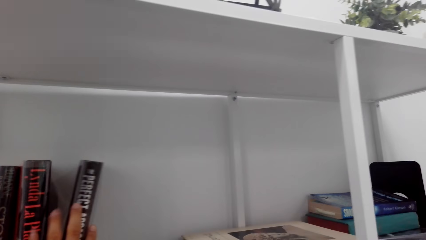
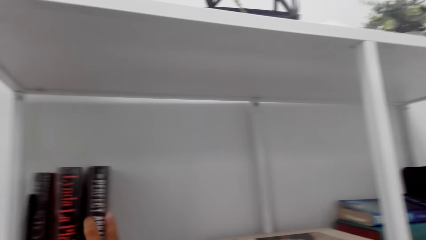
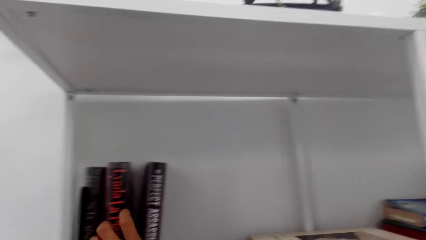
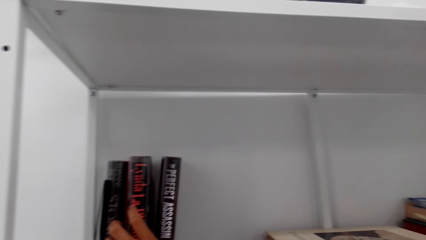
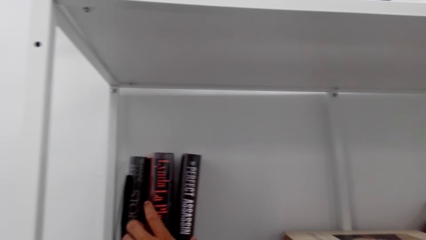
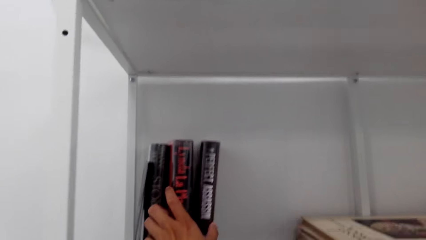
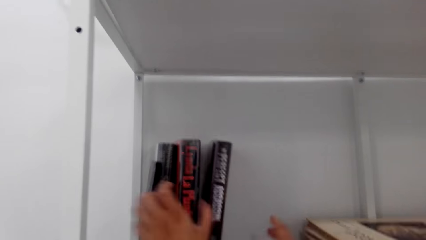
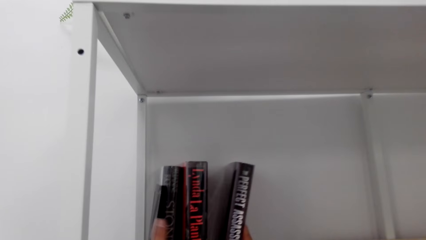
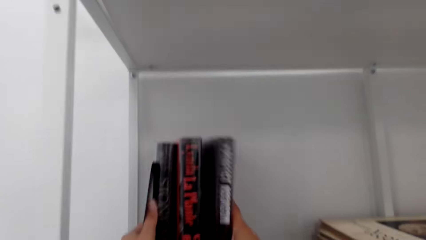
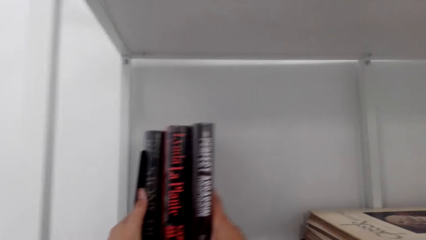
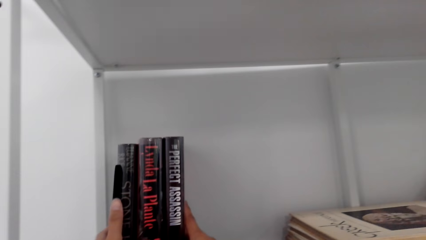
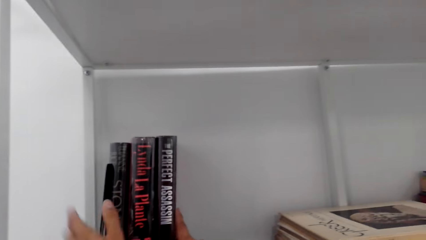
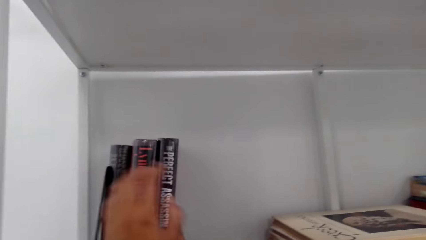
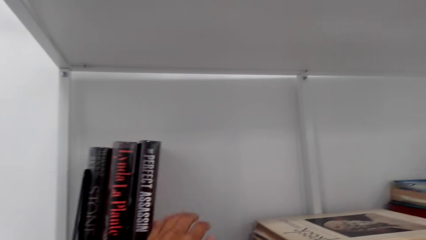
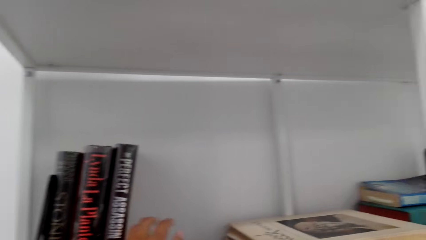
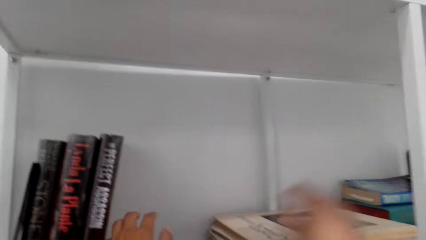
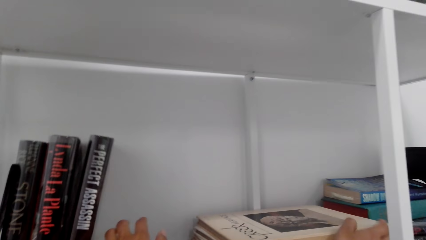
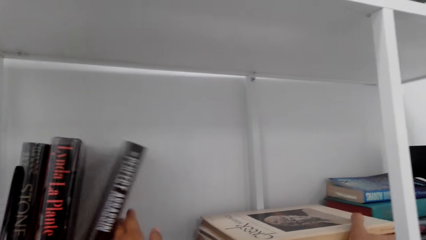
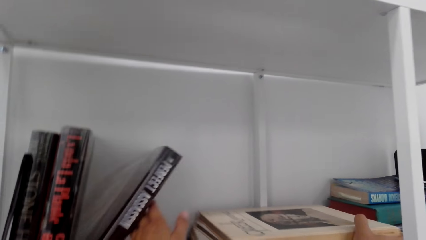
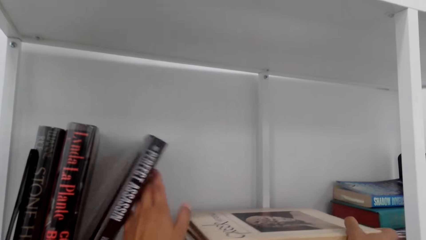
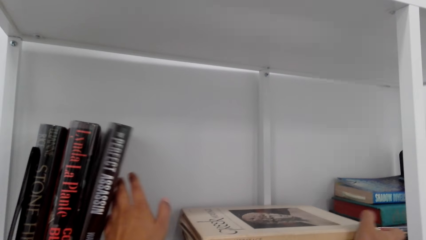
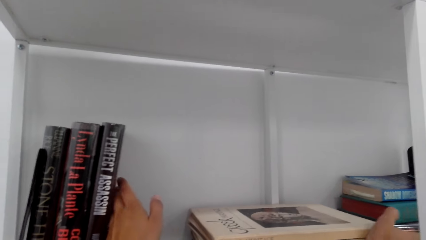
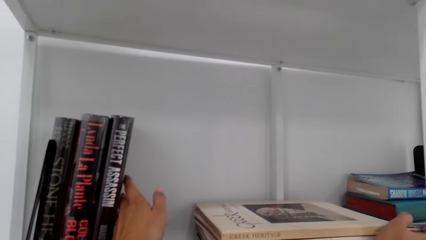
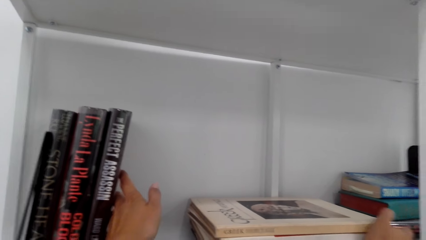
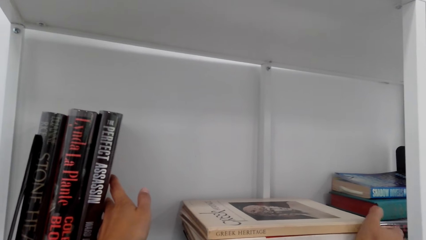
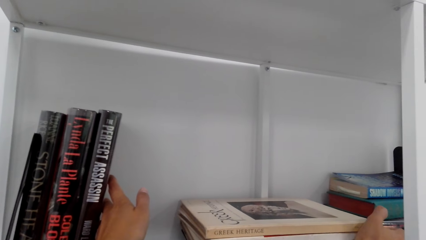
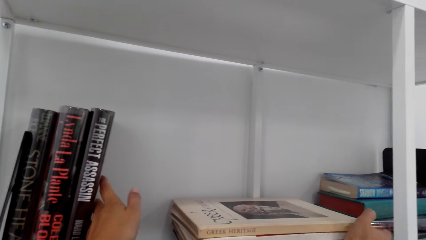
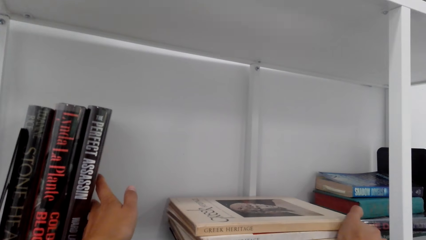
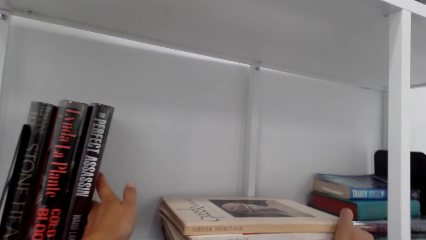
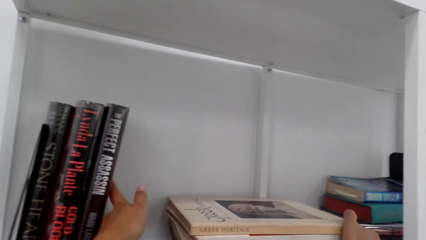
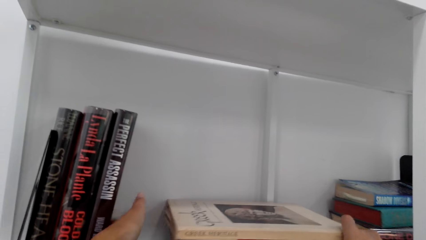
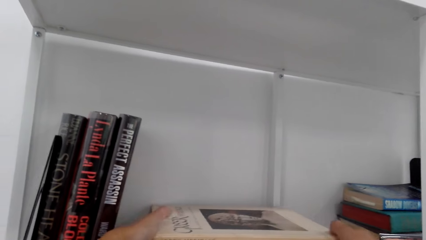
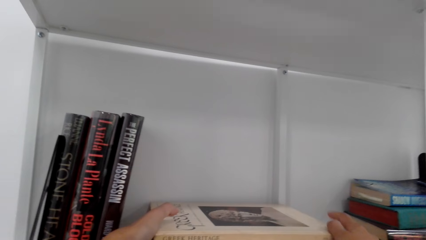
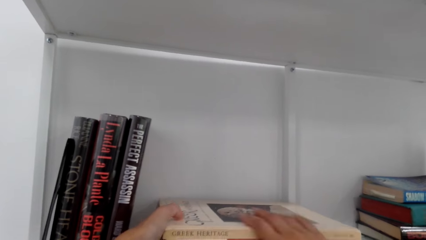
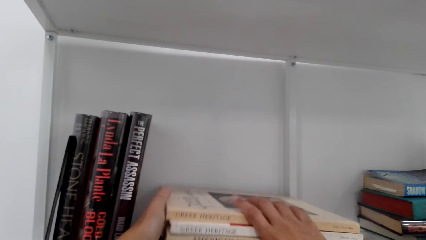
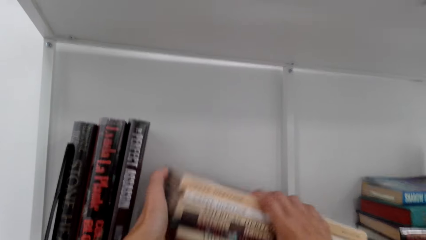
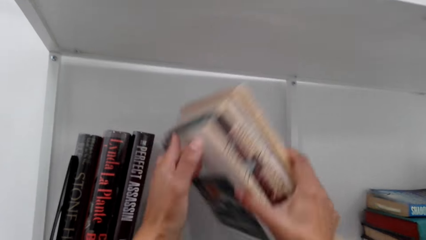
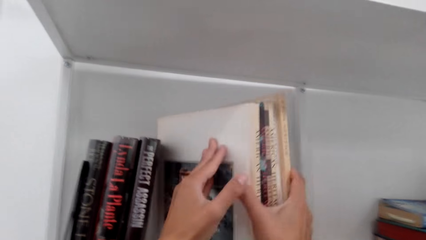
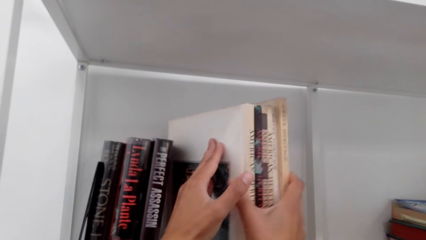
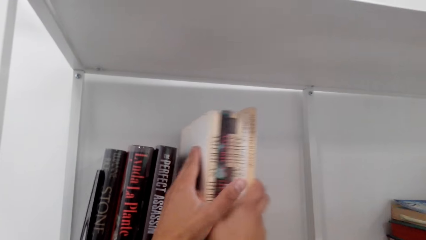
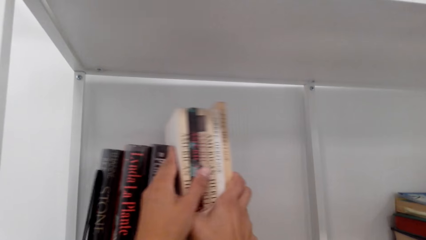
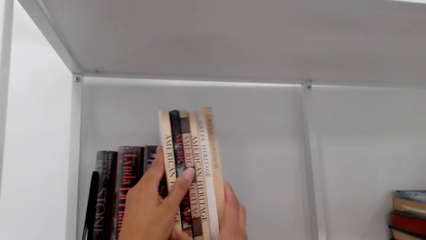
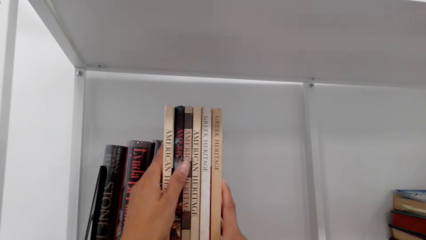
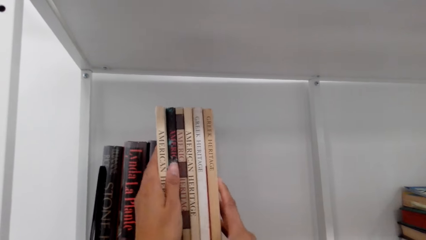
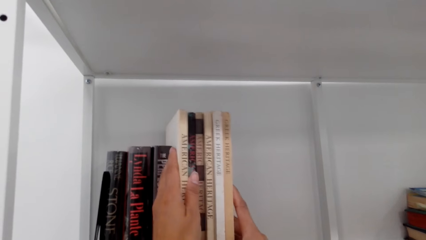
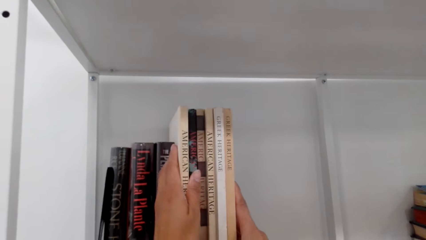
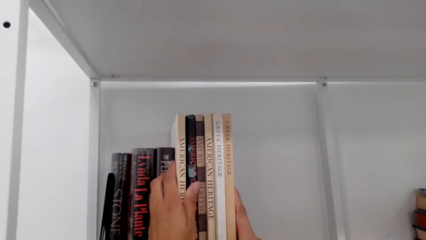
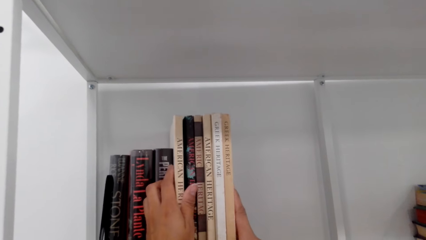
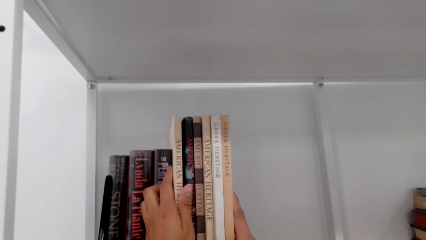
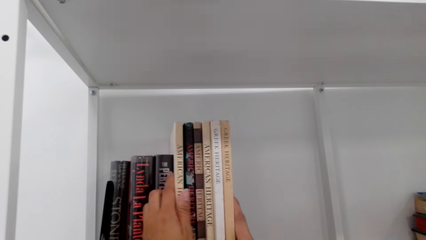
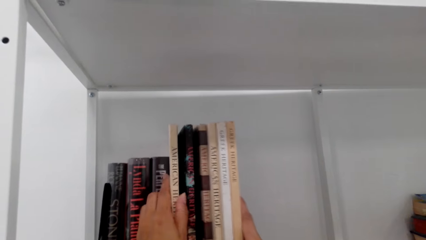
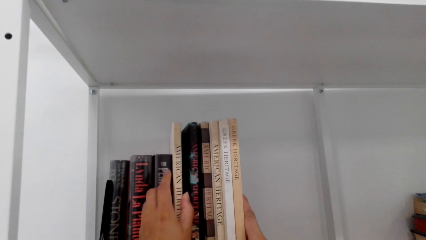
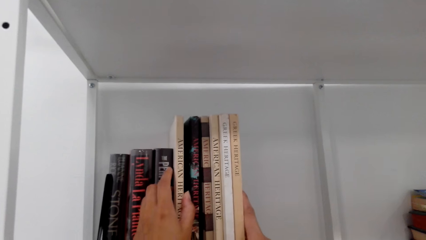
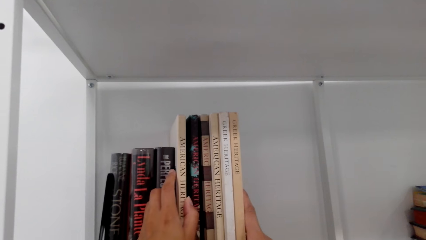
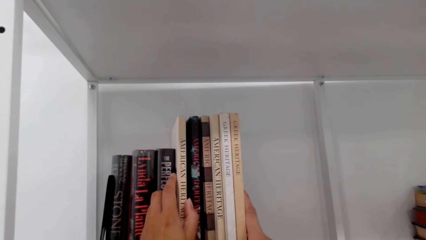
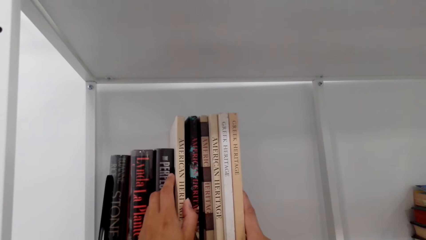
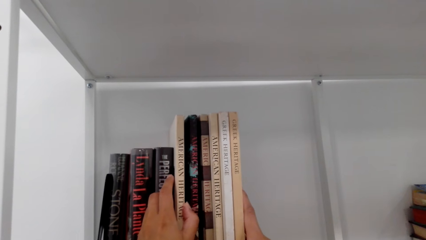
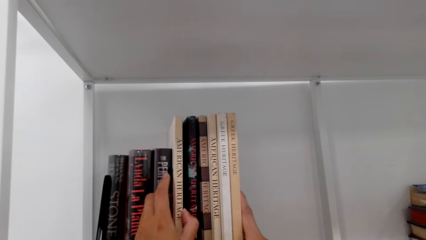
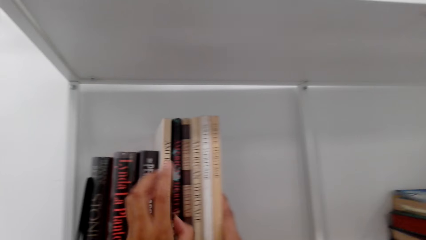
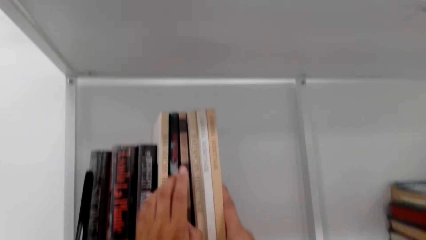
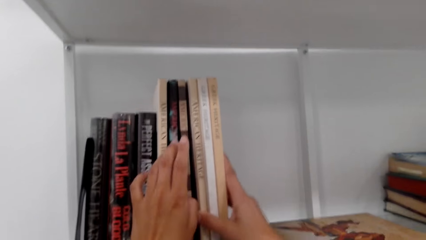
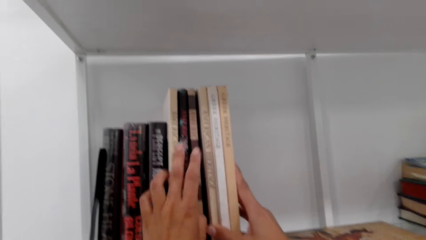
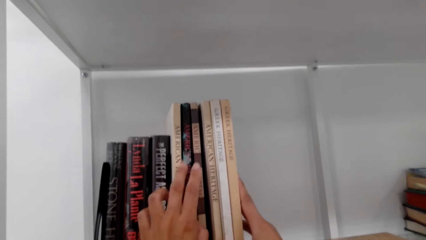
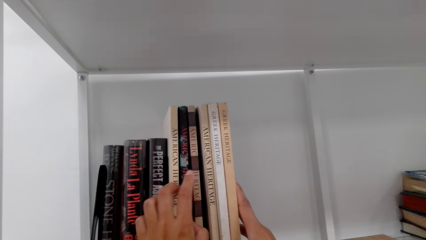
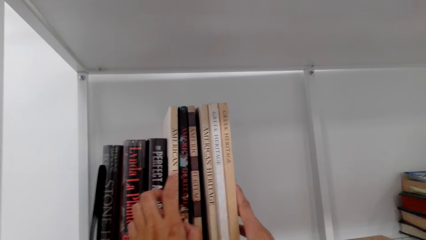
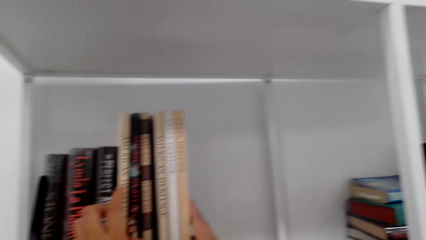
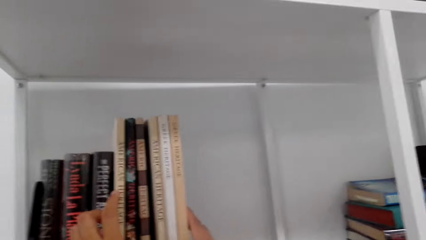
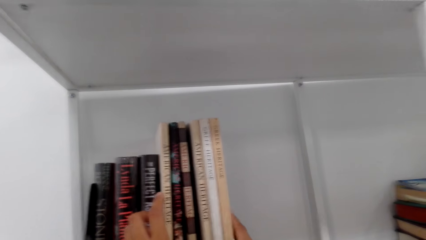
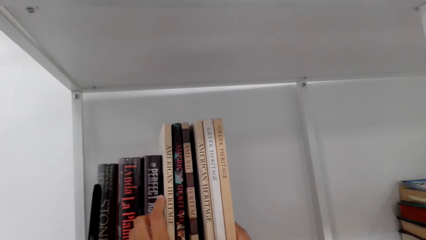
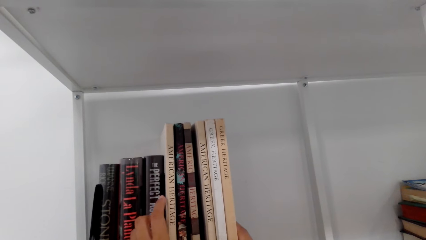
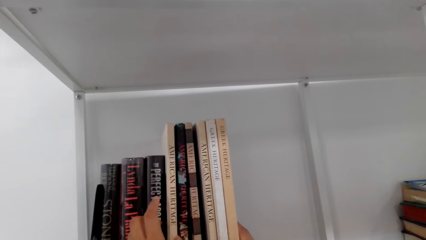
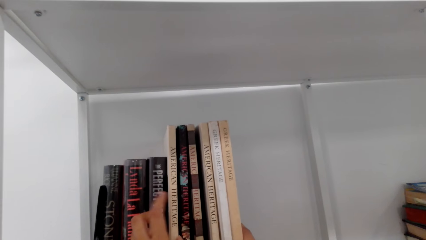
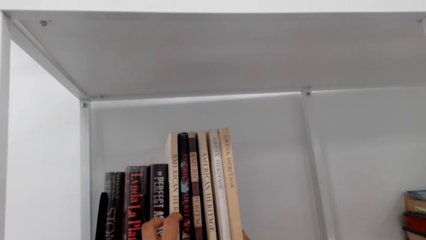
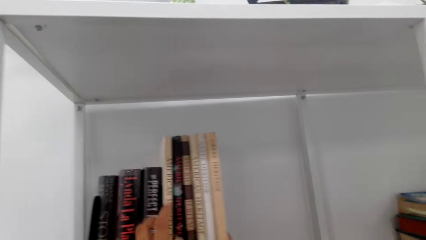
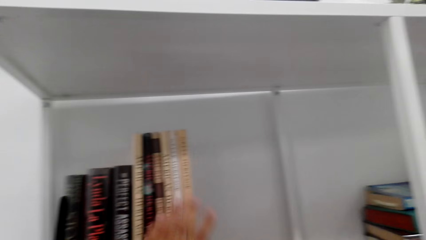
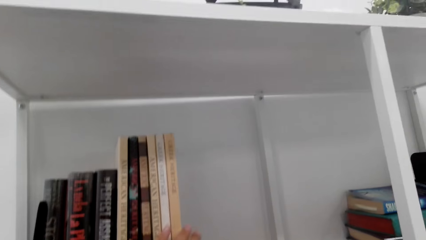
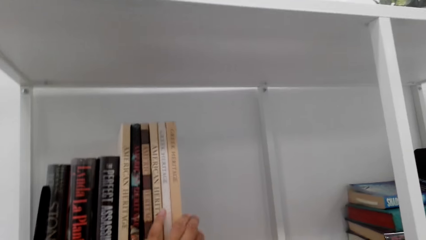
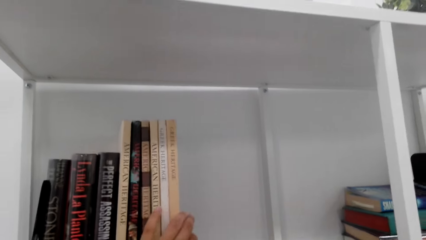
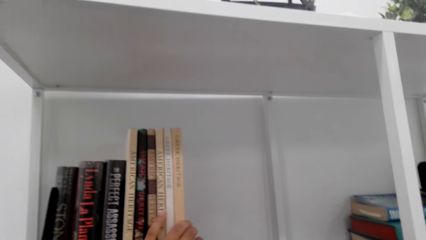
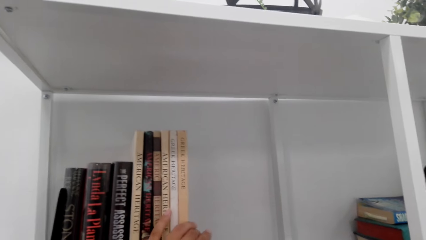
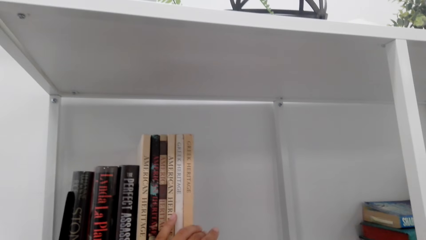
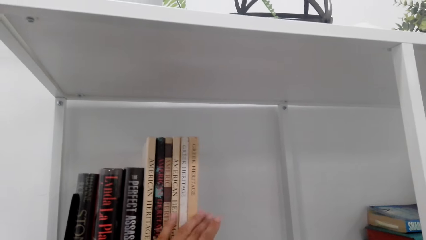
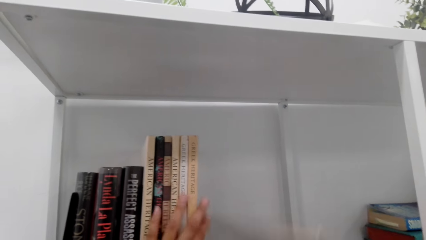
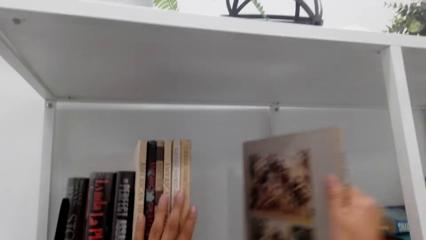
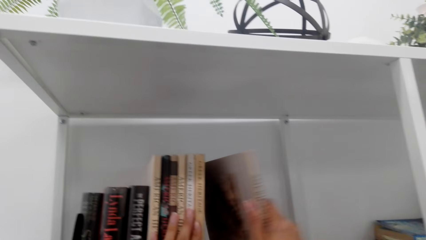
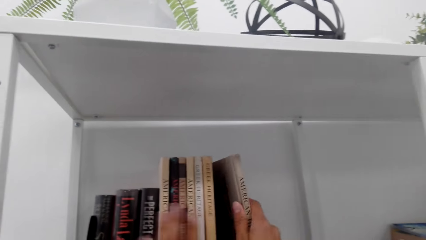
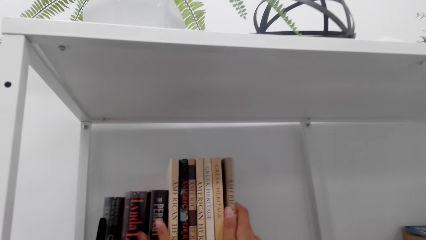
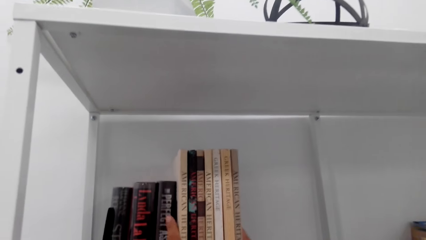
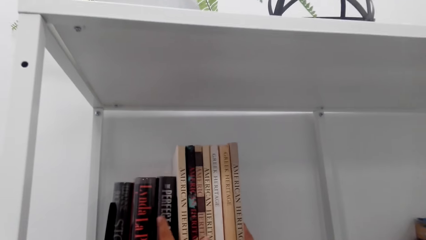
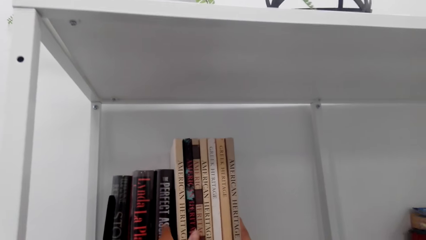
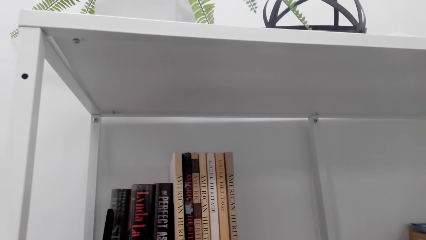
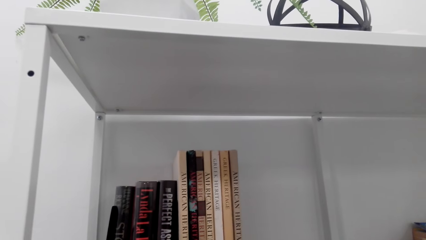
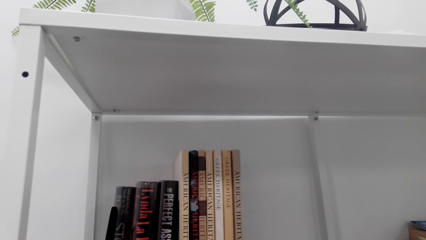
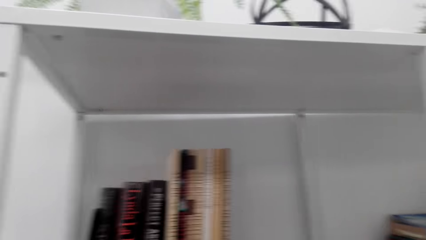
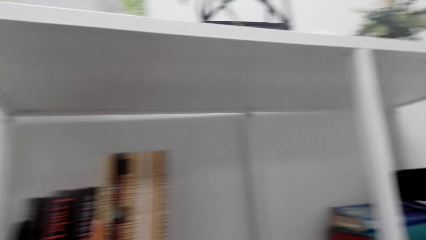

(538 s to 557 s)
The camera wearer removes a book on a shelf. They align books on the shelf. They arrange the books on the shelf. They straighten the books on the shelf. They arrange the books on the shelf.
